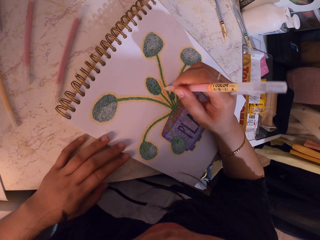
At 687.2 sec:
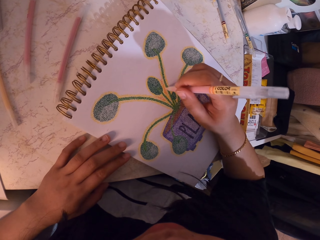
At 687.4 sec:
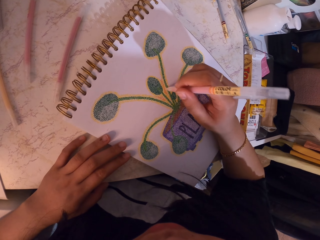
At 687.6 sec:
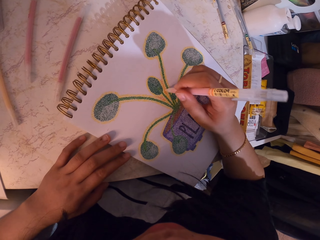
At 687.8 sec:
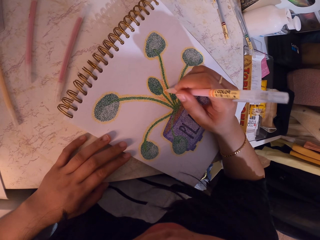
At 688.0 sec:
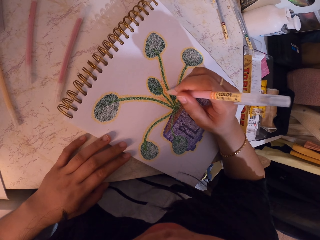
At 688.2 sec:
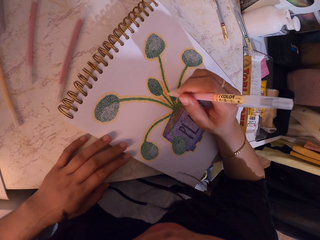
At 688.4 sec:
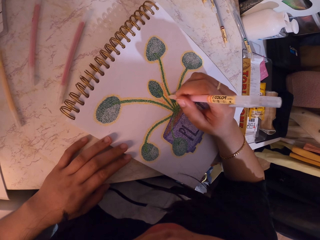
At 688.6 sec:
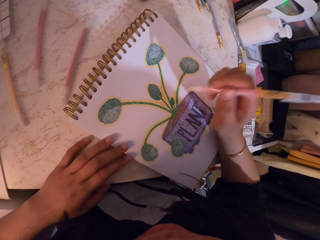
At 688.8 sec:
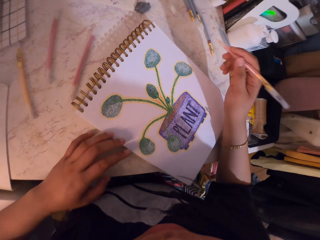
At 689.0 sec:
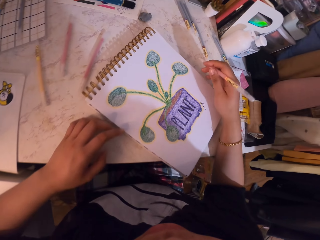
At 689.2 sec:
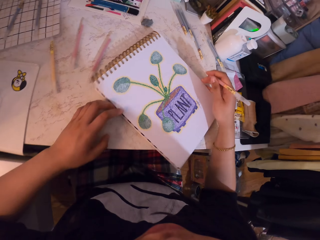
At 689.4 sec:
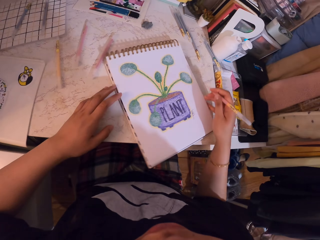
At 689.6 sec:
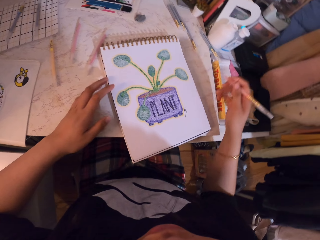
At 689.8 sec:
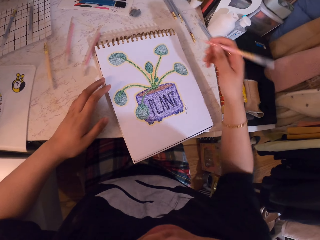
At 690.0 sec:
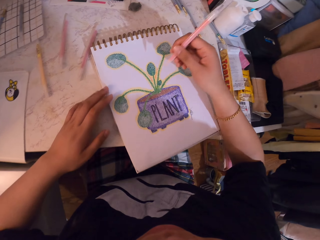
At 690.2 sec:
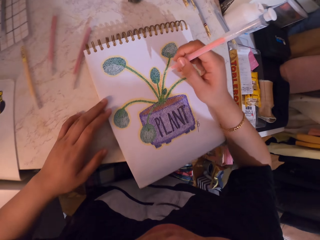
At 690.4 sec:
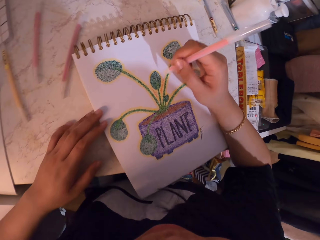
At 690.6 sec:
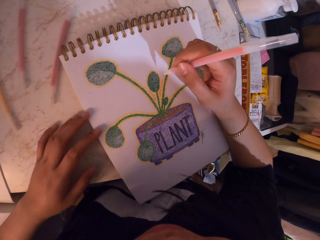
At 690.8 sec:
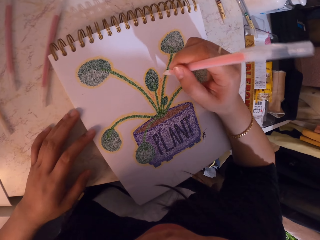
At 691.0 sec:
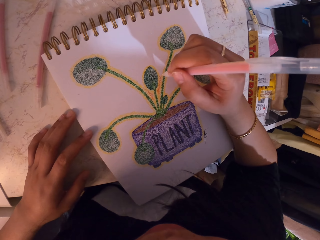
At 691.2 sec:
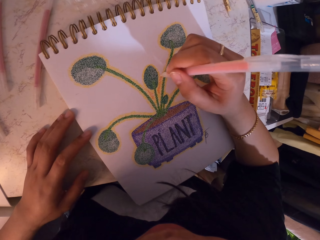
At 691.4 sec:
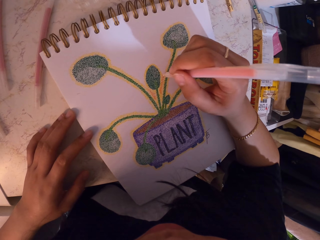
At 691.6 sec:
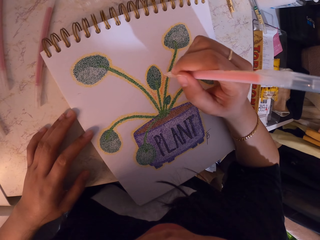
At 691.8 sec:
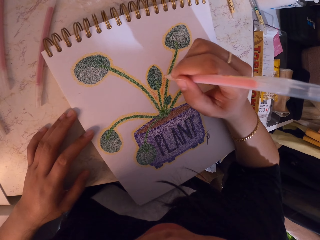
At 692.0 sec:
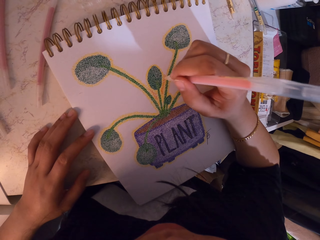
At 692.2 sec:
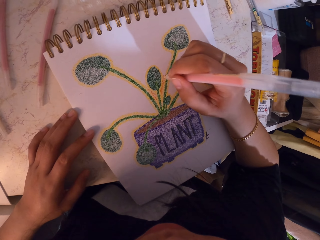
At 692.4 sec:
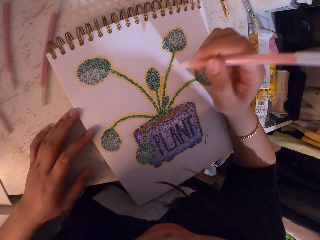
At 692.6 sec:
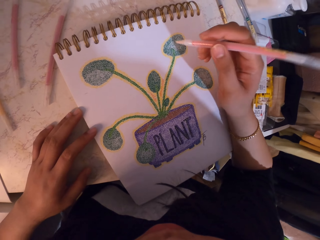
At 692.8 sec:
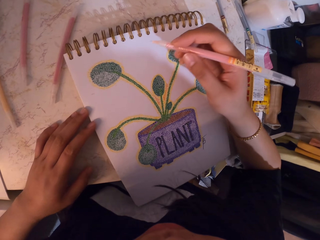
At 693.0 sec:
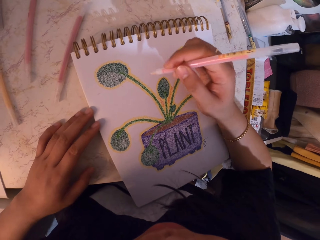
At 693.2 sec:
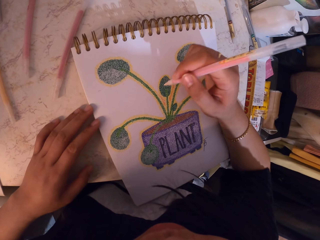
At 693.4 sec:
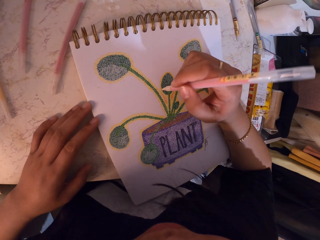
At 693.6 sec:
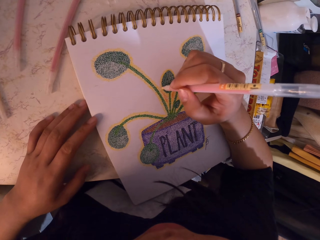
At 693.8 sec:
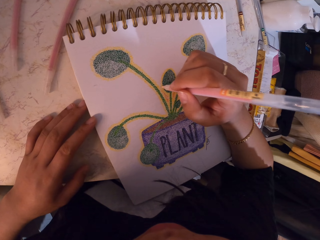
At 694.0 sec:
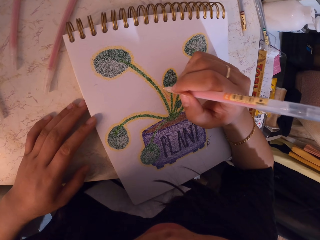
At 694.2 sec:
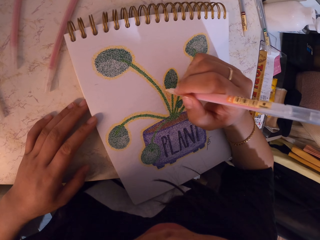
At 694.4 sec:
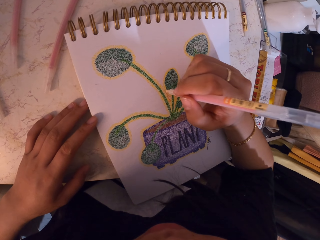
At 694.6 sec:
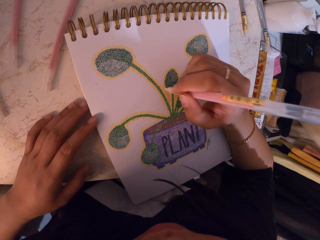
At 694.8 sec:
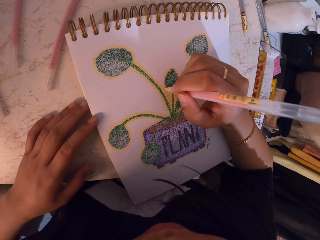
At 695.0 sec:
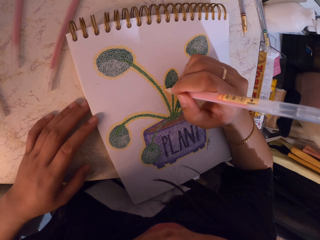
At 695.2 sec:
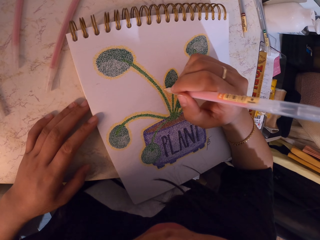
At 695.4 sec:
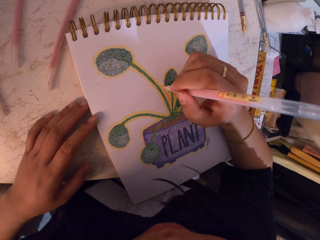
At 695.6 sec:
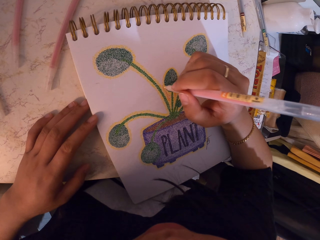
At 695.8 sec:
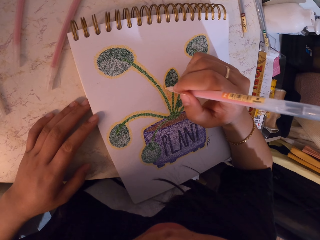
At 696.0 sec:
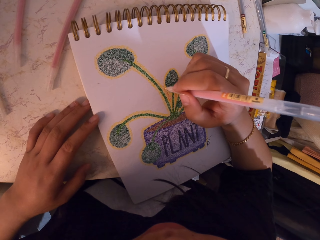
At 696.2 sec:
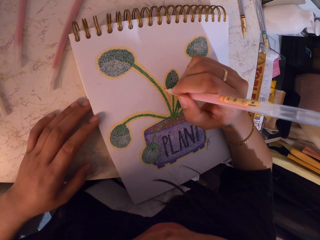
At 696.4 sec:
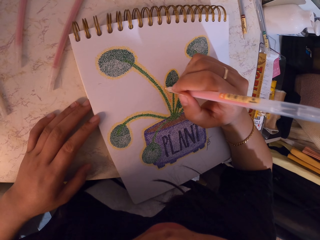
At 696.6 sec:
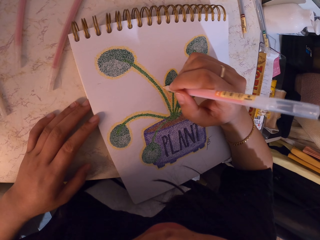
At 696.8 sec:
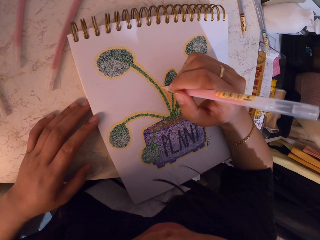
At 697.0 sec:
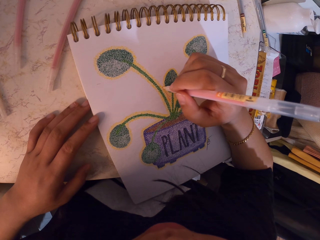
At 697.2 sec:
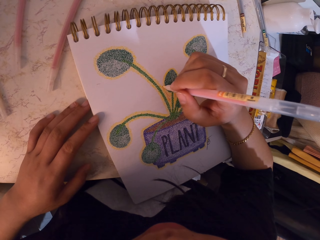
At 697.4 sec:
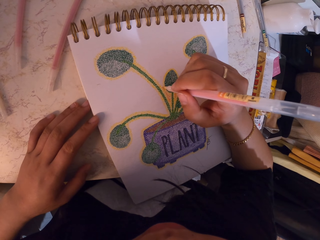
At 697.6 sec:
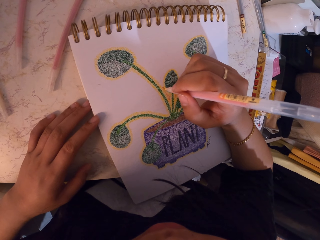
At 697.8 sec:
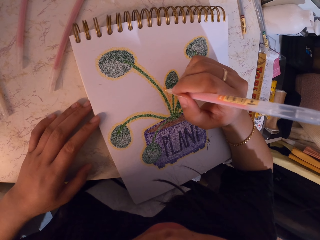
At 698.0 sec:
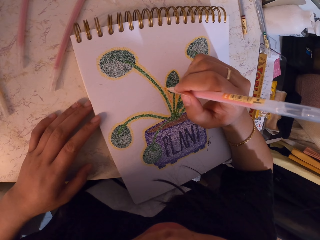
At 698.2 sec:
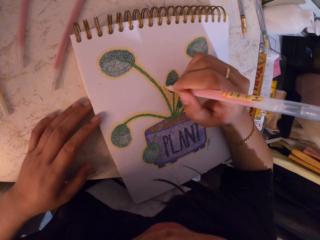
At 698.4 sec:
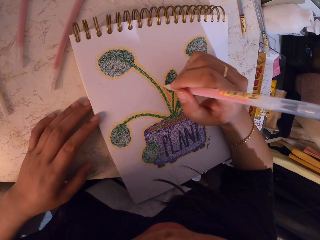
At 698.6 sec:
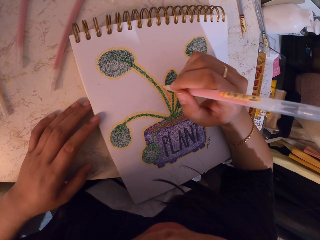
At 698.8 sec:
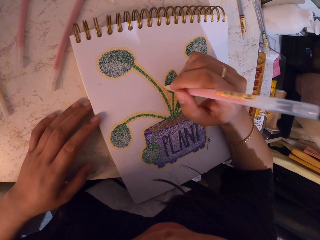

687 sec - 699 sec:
The camera wearer turns the book on the table. They decorate a drawing on the book with the decorating pen. They lift the decorating pen. They decorate a drawing on the book with the decorating pen.

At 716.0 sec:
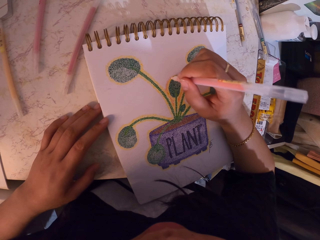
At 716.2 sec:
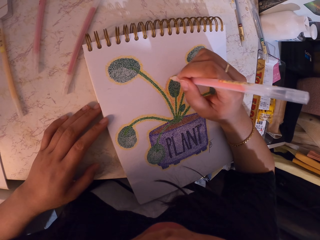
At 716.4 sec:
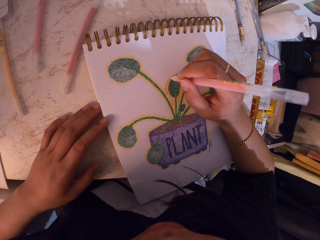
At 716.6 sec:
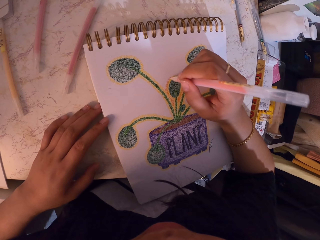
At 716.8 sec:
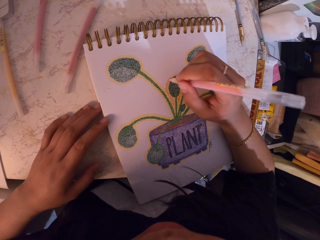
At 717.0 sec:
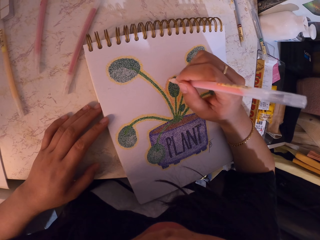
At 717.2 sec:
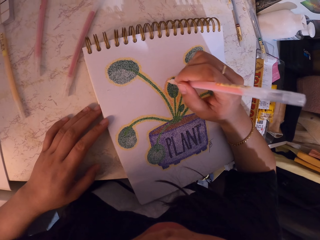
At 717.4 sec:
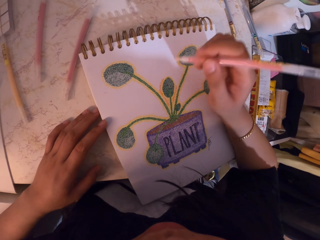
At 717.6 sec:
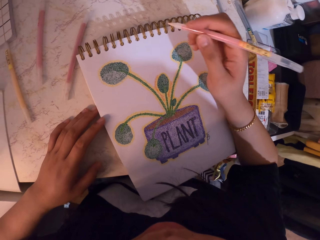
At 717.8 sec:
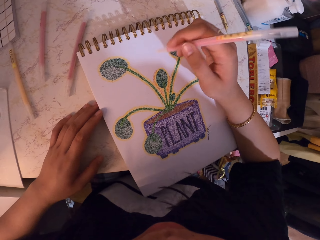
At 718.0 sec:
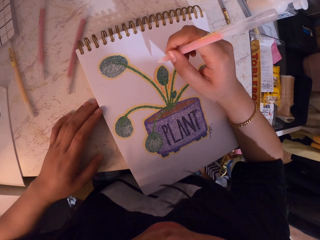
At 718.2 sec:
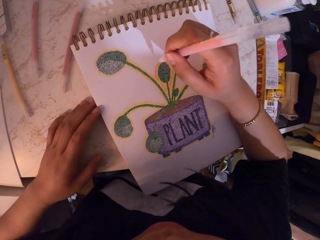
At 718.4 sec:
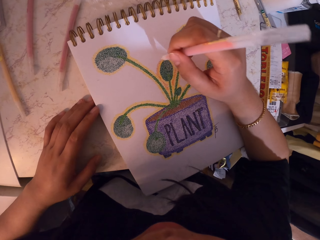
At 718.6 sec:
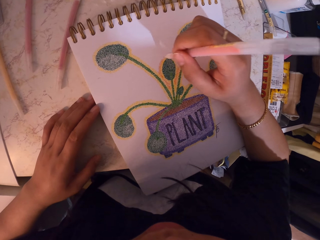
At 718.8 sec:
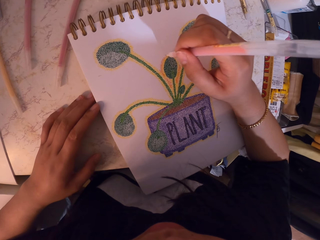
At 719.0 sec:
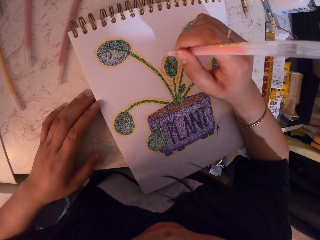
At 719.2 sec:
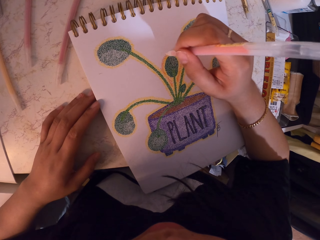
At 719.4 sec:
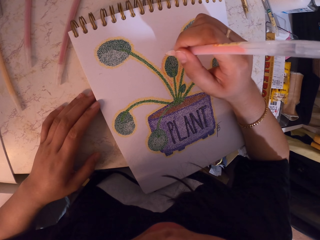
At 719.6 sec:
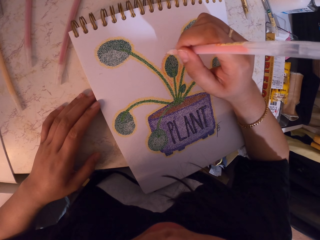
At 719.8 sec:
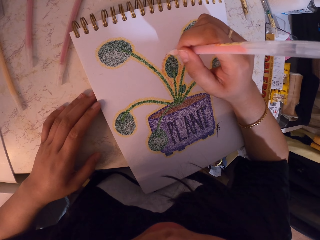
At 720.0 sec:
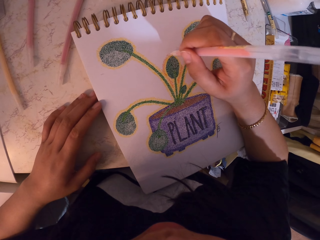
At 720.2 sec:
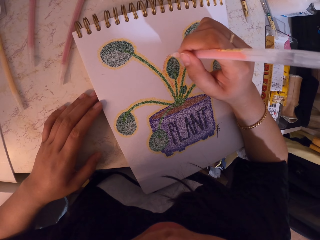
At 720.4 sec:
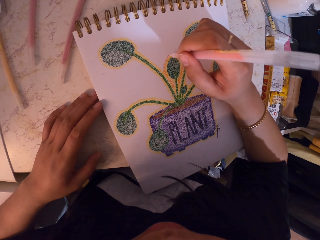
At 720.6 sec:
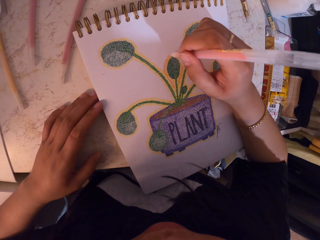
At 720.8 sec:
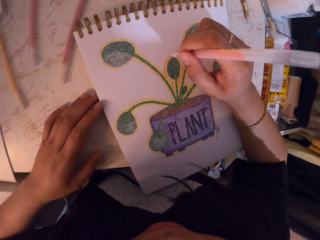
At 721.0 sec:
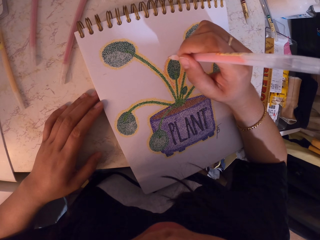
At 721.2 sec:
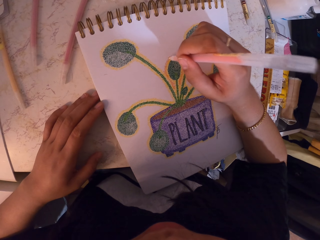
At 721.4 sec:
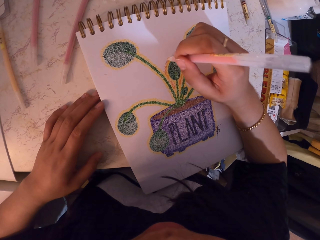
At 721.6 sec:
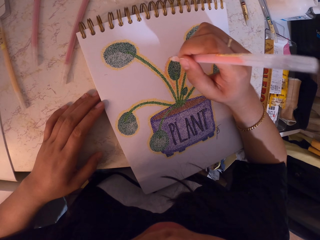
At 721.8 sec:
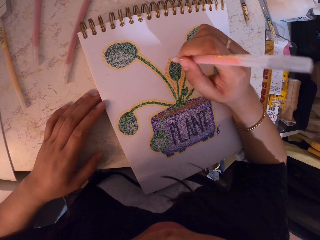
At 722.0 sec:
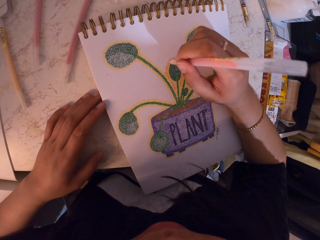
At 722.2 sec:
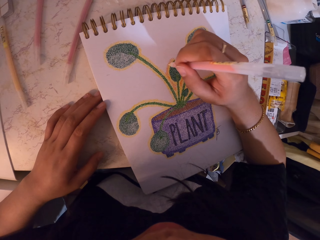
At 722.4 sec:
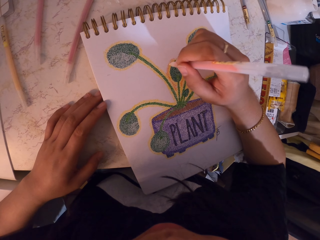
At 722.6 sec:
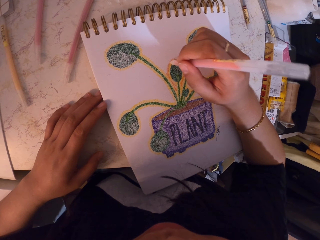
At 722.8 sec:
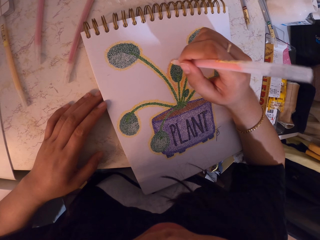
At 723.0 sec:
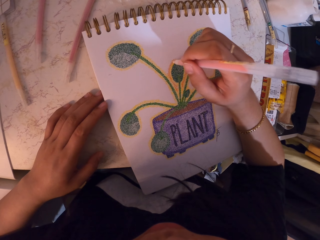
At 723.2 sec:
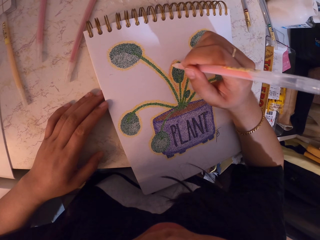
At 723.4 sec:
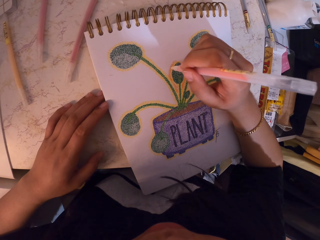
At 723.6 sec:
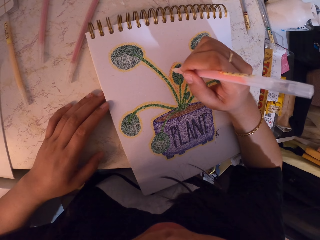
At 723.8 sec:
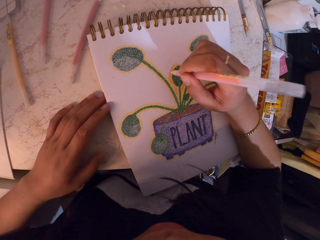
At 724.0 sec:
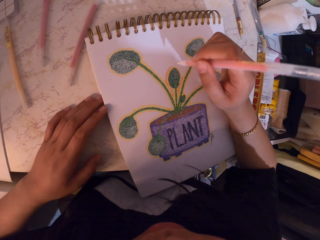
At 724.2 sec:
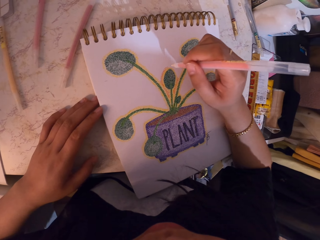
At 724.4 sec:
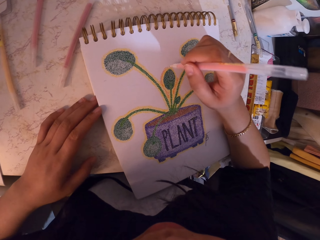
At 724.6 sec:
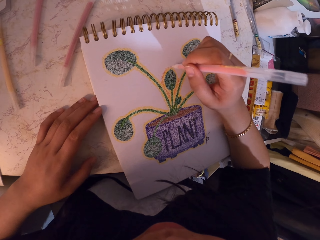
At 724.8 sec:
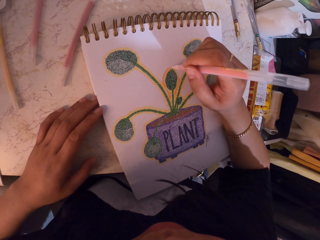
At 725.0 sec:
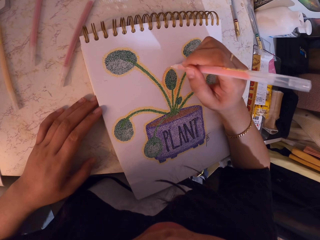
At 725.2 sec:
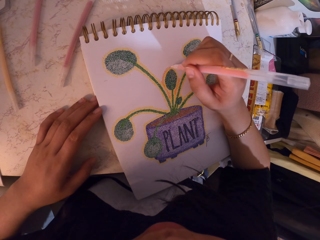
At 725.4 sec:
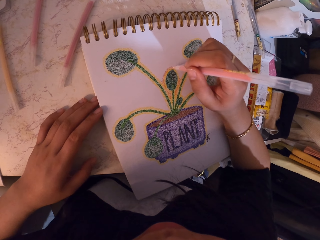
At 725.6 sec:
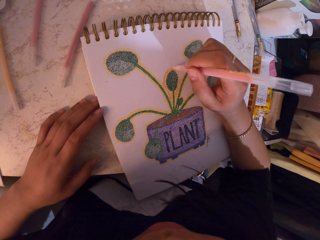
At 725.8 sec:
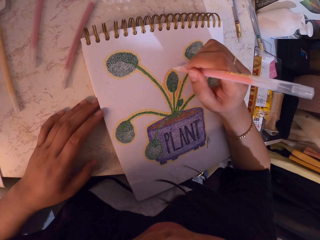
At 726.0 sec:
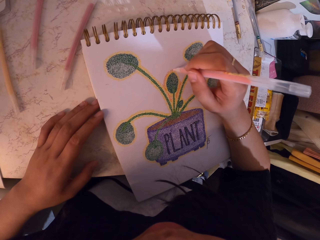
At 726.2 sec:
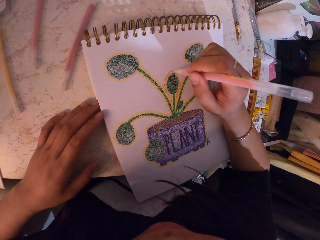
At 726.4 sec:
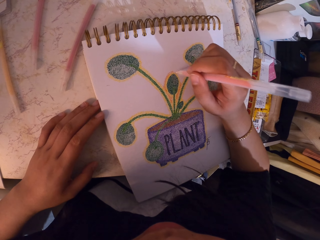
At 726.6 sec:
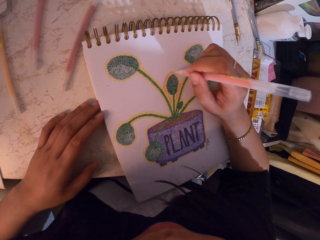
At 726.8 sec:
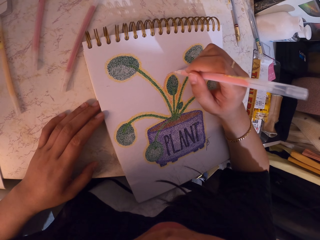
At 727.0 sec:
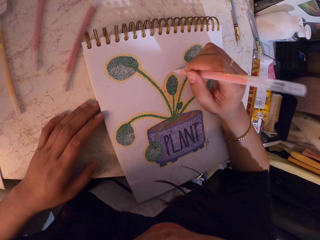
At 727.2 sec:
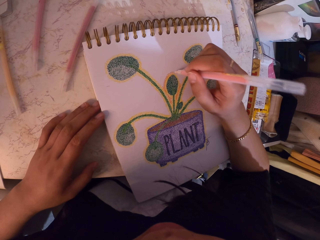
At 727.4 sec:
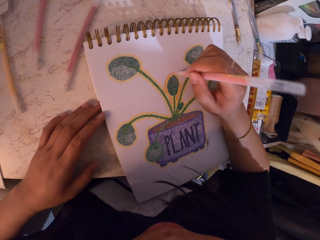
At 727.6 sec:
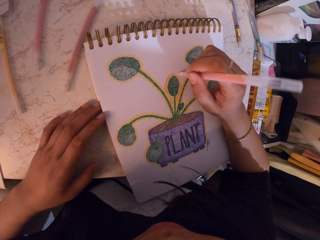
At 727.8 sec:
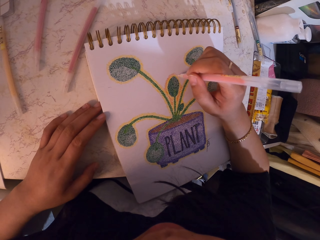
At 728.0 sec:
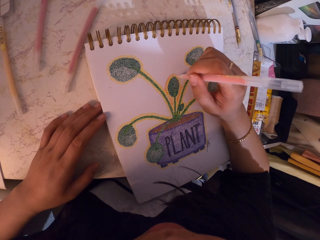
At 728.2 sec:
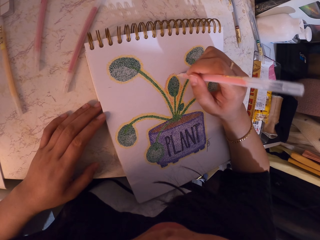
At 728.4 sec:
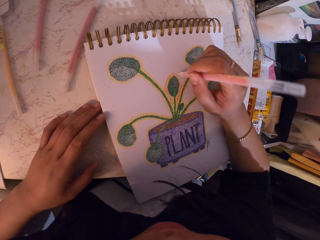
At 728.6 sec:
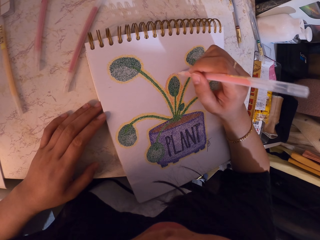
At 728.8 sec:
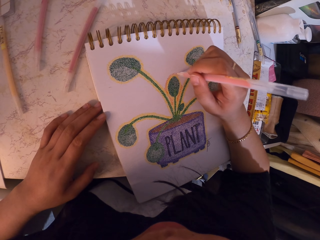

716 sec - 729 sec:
The camera wearer lifts the decorating pen. They decorate a drawing on a book with the decorating pen.
